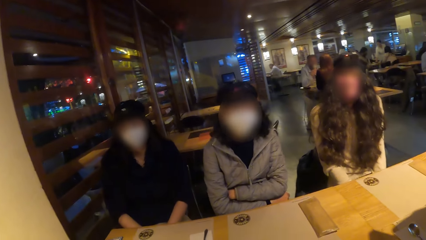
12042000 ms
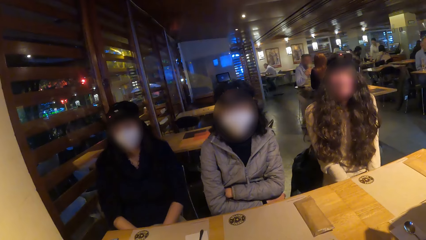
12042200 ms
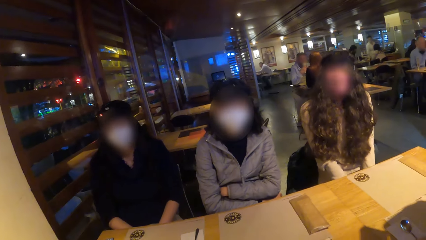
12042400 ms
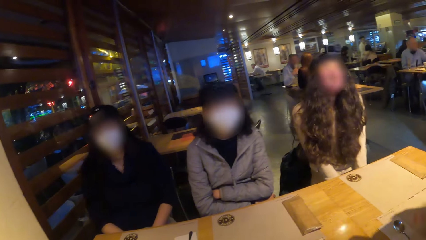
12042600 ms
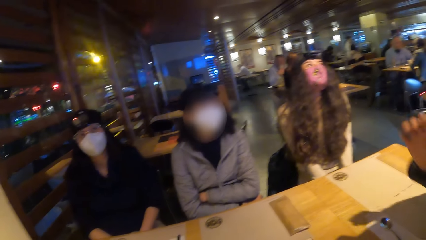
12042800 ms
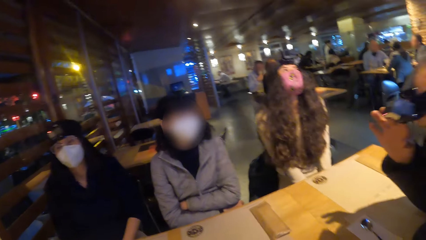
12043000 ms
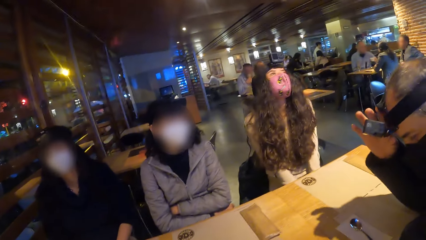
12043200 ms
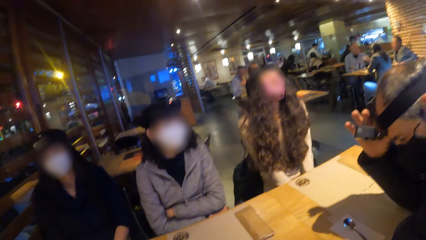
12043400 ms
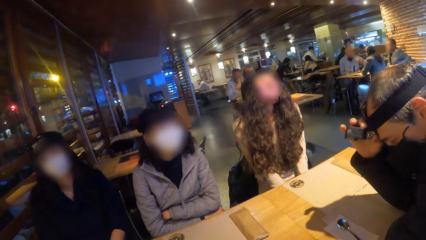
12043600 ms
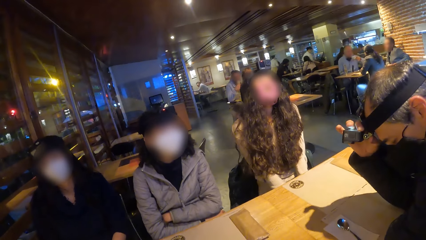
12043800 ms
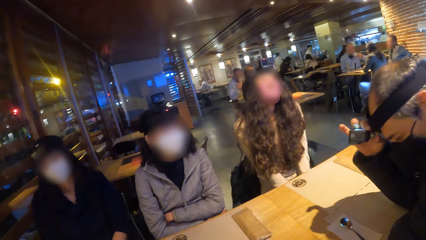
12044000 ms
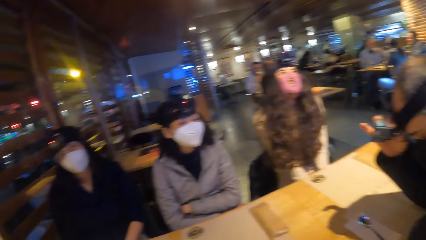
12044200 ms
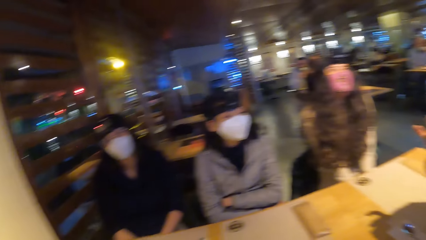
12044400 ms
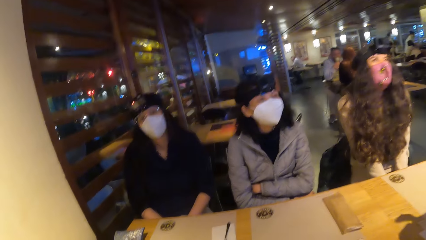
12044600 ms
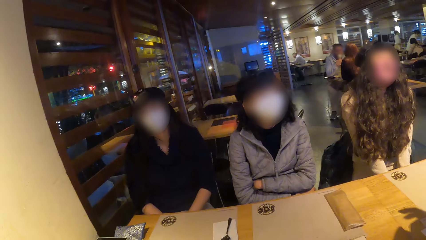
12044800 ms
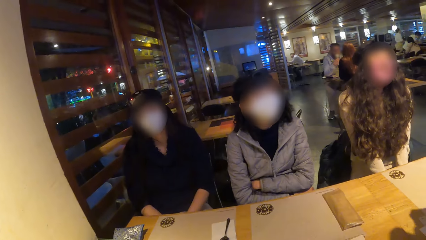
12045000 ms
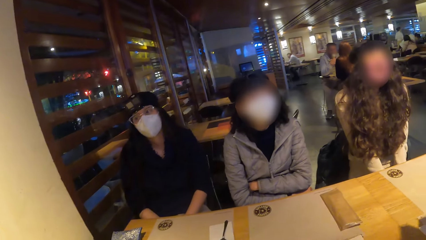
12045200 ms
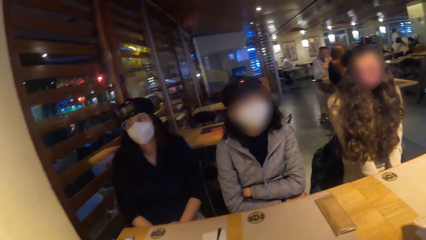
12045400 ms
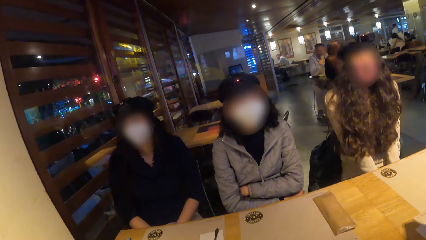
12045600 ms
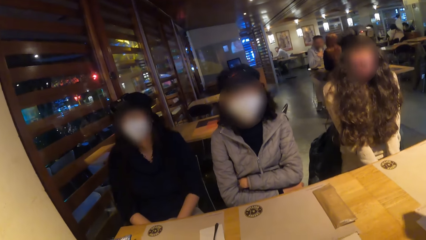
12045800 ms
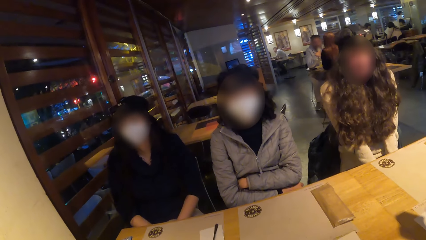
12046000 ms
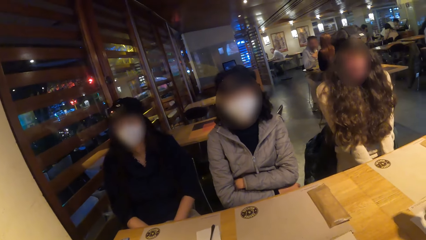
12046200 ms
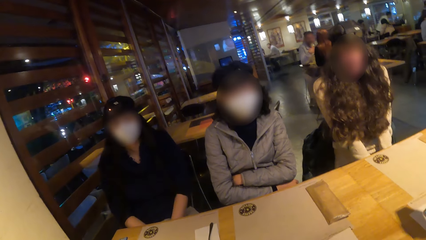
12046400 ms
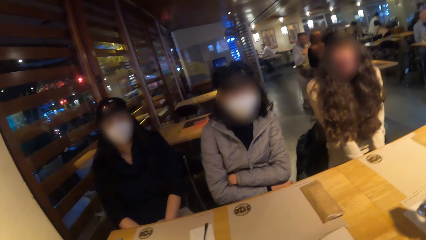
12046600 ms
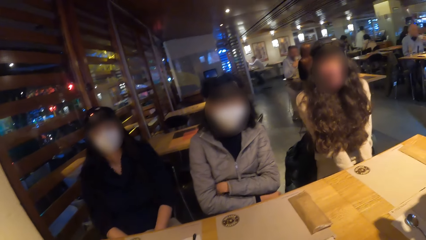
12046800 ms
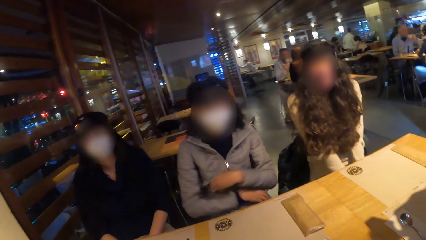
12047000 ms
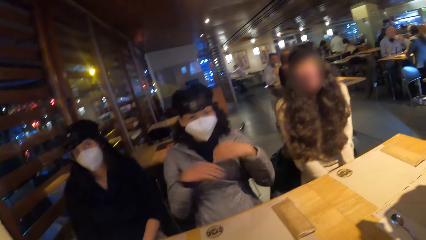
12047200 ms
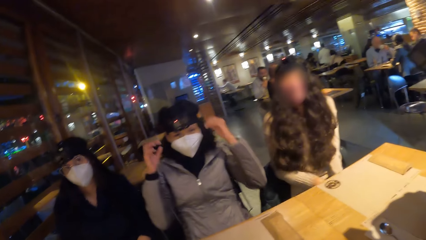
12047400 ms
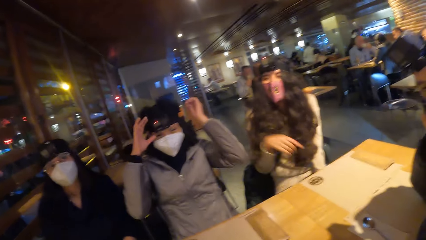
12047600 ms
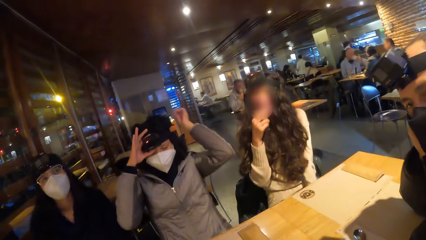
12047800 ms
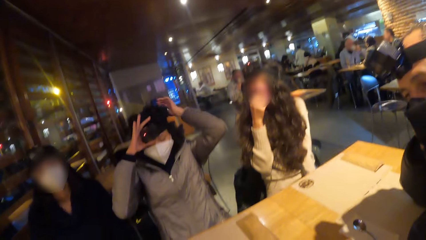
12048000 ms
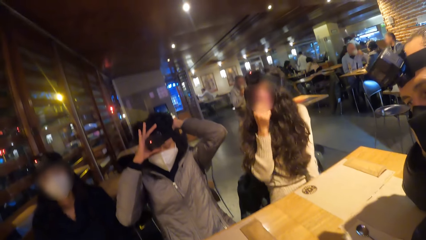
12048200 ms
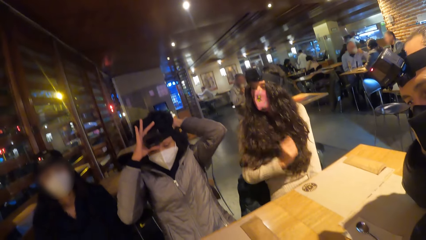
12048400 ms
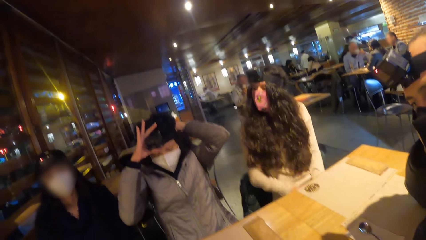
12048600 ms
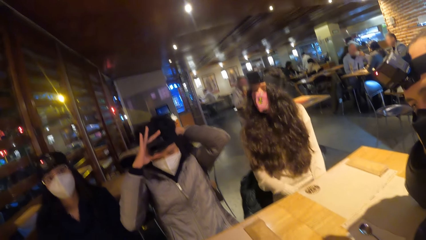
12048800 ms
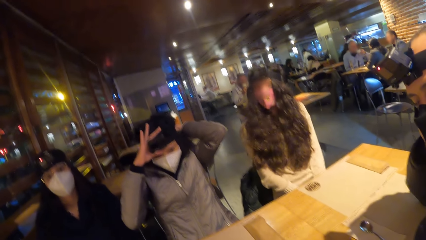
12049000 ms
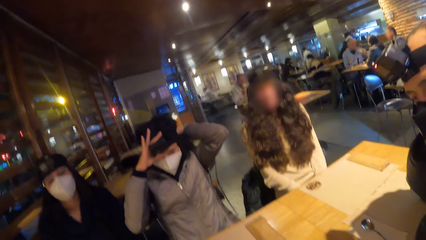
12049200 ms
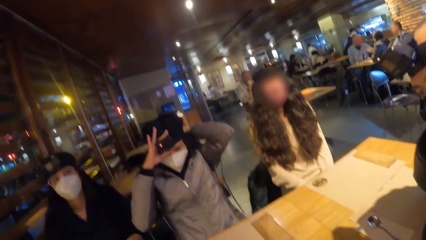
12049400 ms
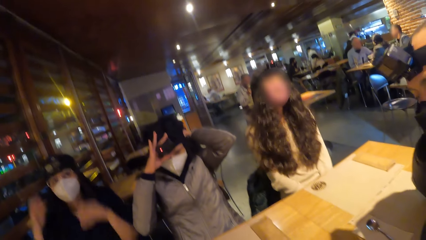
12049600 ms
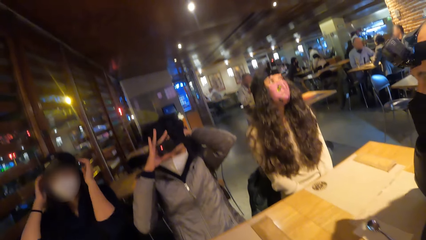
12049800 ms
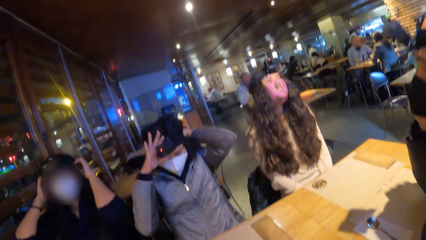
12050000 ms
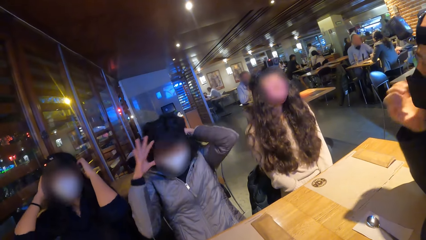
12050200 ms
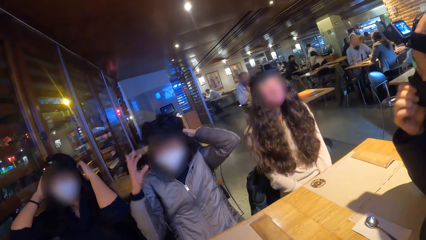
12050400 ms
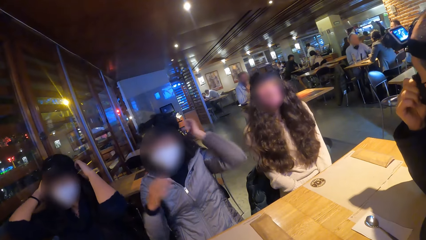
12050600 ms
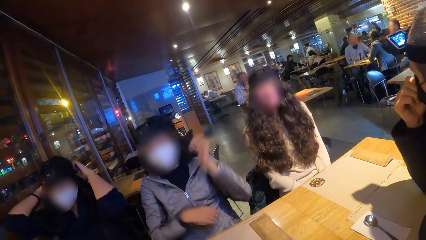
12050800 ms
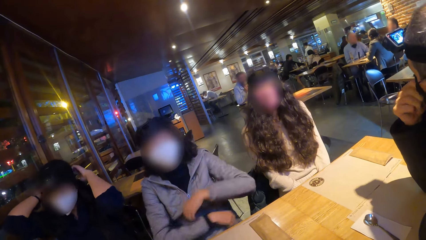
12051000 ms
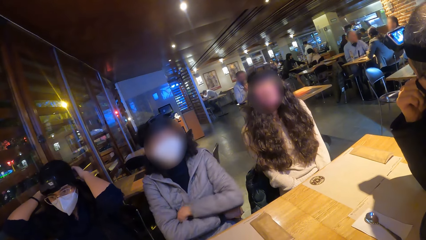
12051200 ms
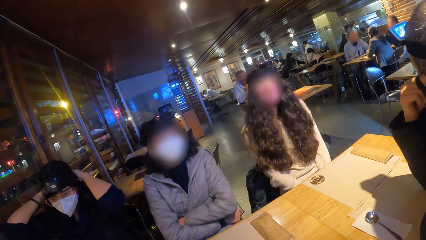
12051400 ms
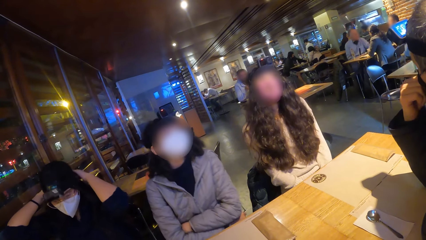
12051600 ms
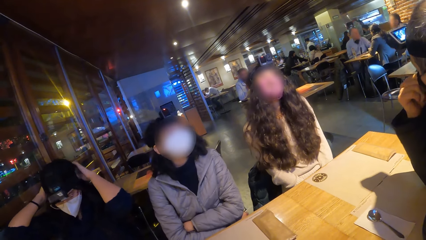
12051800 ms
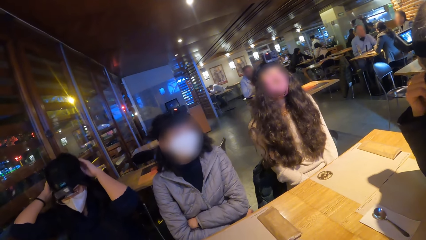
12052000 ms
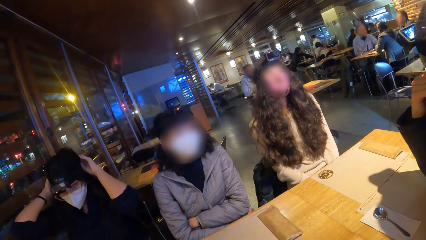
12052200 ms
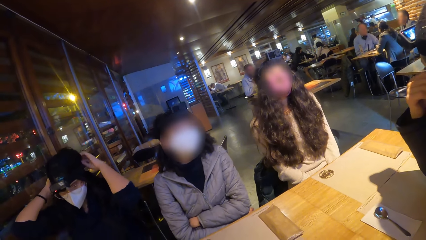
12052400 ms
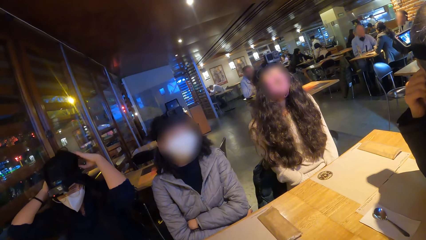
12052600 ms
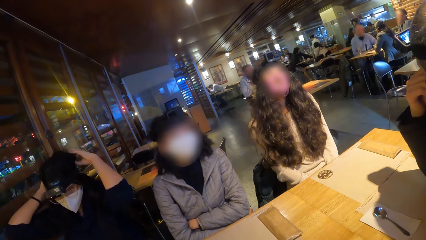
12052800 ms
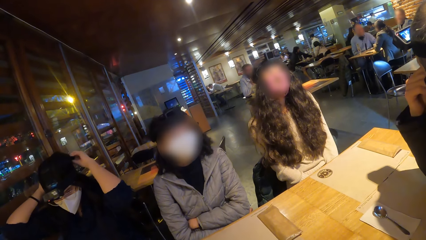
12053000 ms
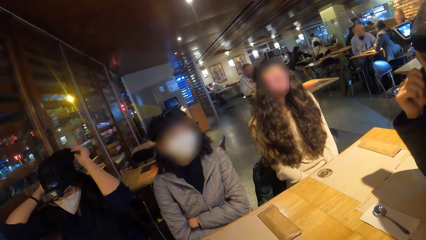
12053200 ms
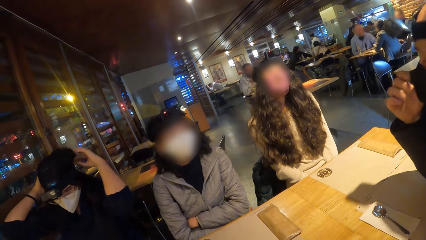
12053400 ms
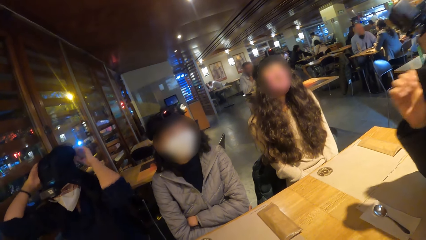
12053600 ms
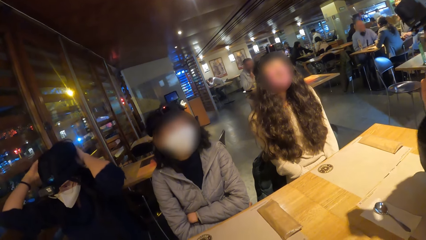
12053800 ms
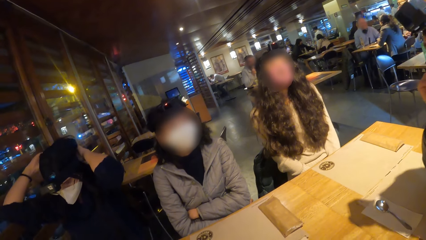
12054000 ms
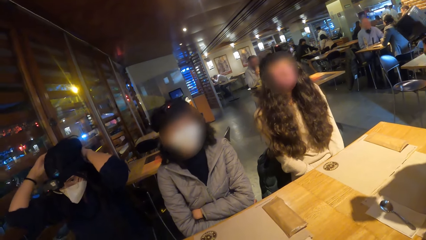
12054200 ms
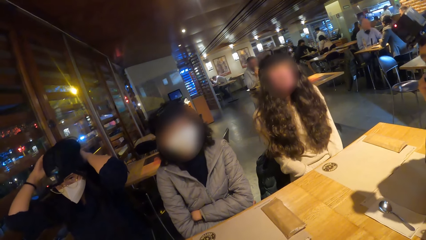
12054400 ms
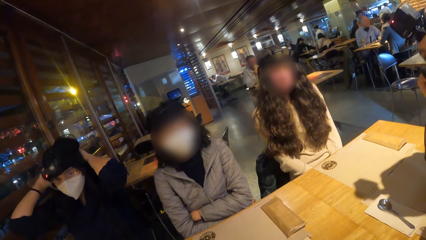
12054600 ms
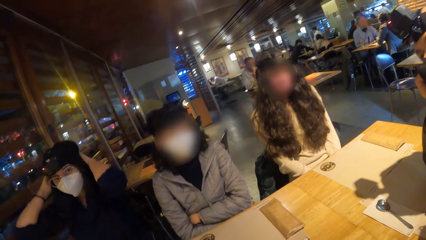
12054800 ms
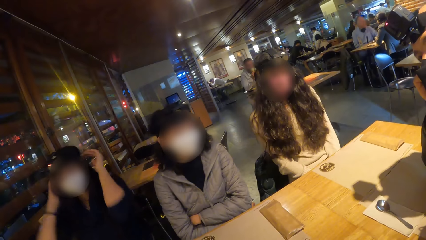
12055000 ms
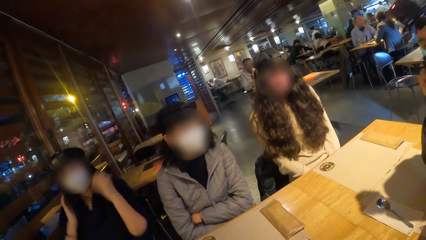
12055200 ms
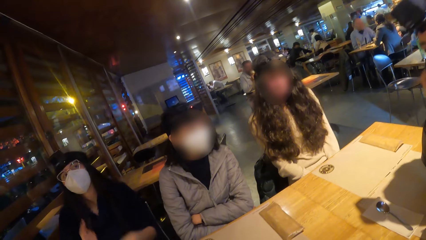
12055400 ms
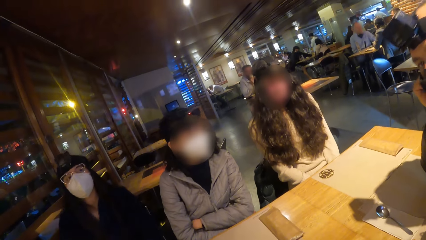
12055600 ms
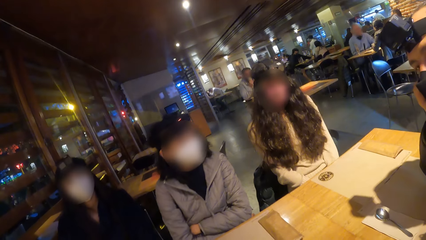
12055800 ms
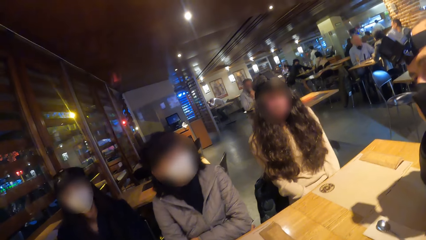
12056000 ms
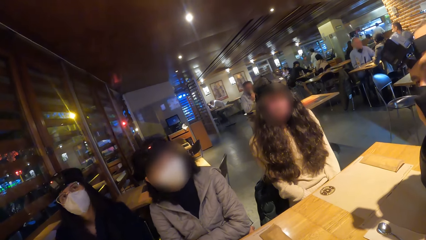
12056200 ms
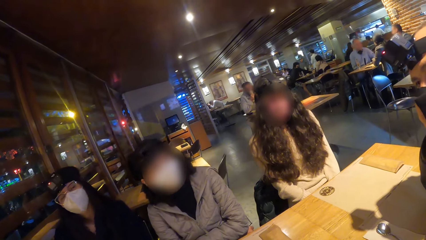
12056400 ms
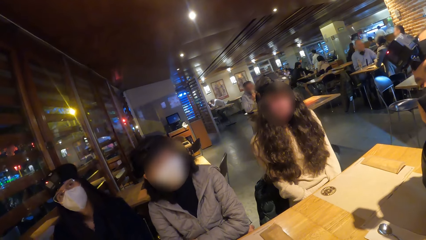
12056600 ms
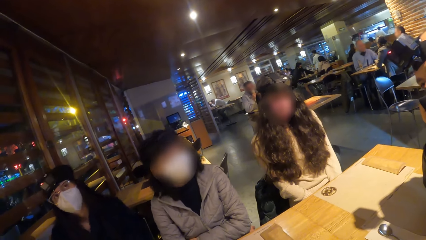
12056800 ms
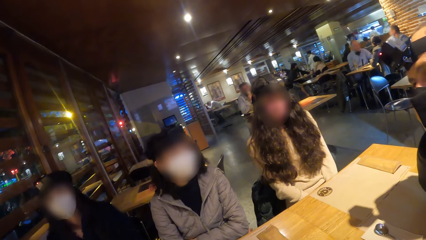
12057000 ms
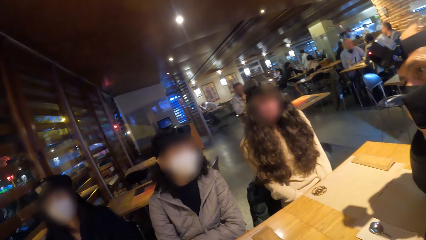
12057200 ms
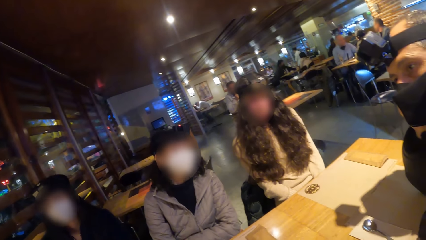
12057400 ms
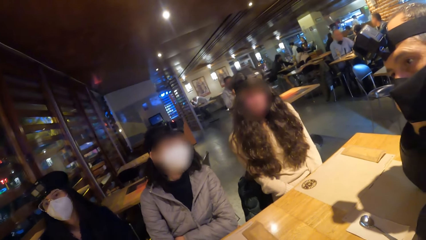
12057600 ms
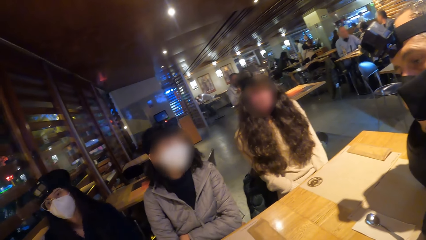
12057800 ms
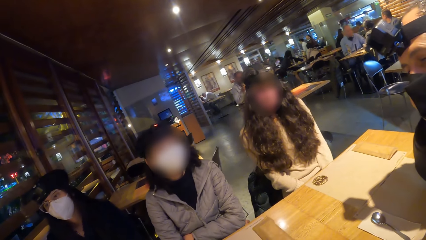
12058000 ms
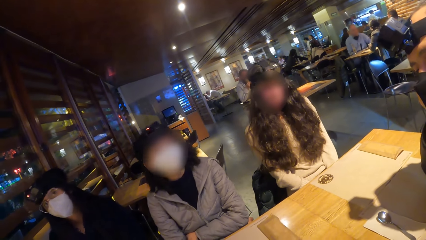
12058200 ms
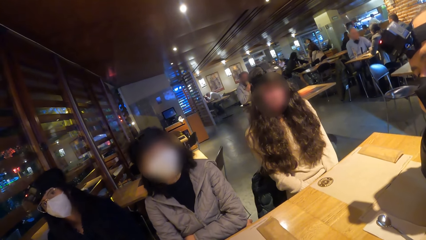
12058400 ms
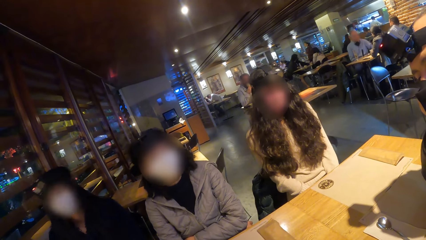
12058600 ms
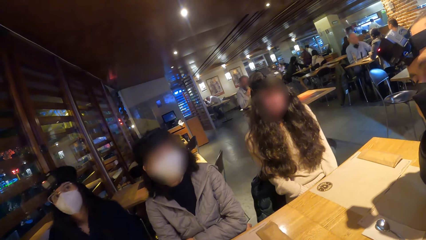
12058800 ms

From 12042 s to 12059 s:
A man touches the camera. The man adjusts the camera on his head with his right hand. A woman adjusts the camera on her head with both hands. The woman touches the camera. Another woman adjusts a camera on her head with both hands.
